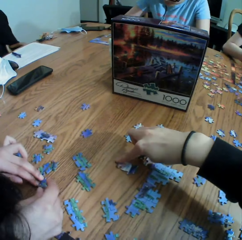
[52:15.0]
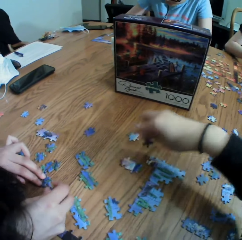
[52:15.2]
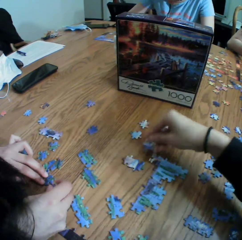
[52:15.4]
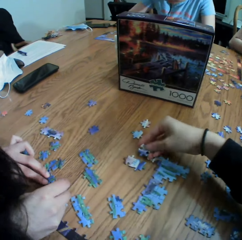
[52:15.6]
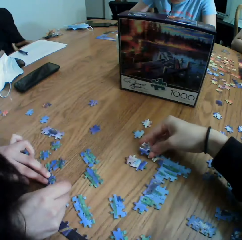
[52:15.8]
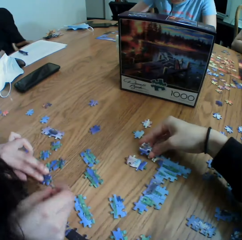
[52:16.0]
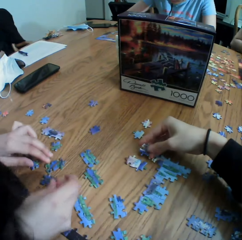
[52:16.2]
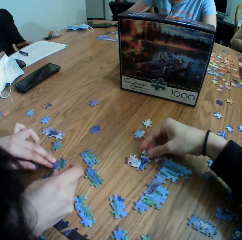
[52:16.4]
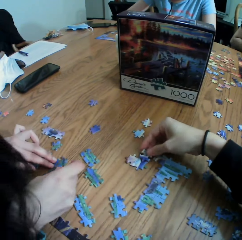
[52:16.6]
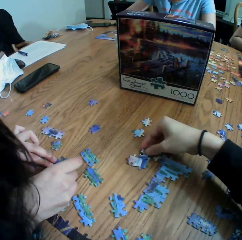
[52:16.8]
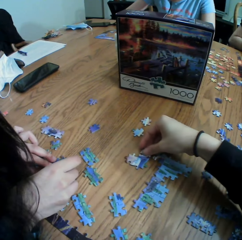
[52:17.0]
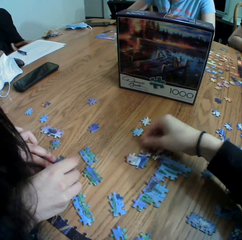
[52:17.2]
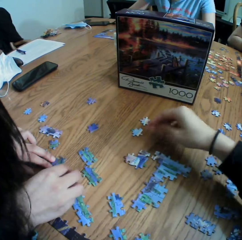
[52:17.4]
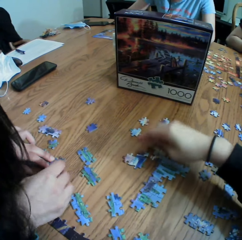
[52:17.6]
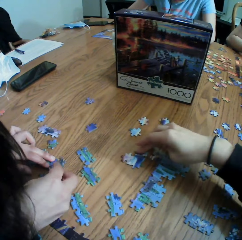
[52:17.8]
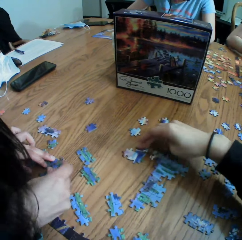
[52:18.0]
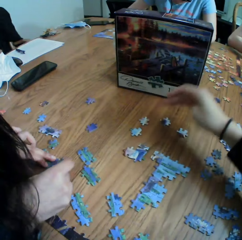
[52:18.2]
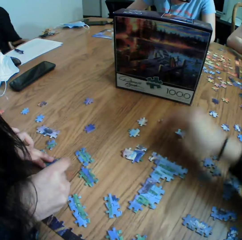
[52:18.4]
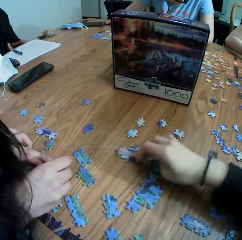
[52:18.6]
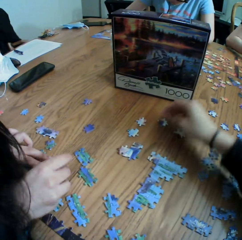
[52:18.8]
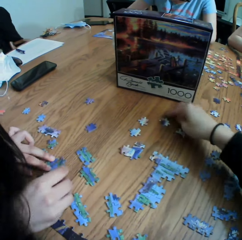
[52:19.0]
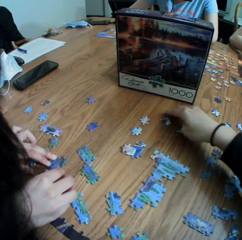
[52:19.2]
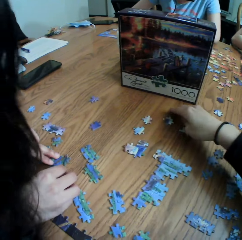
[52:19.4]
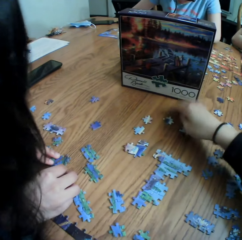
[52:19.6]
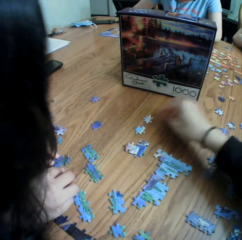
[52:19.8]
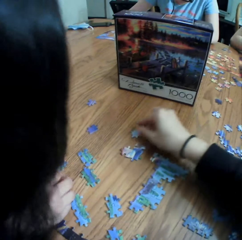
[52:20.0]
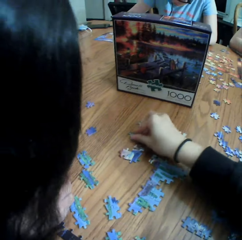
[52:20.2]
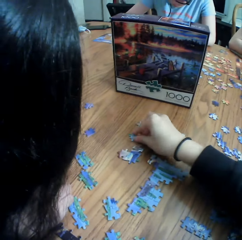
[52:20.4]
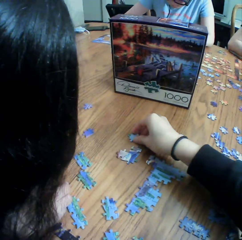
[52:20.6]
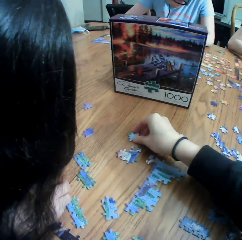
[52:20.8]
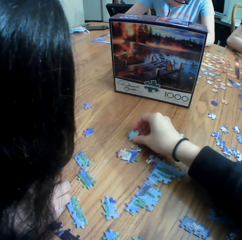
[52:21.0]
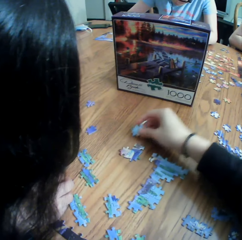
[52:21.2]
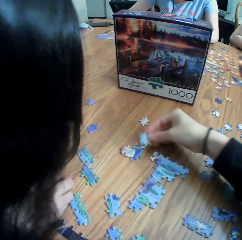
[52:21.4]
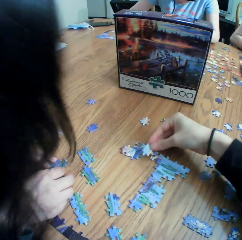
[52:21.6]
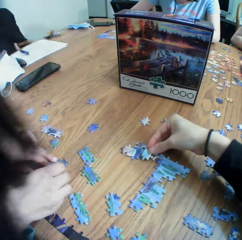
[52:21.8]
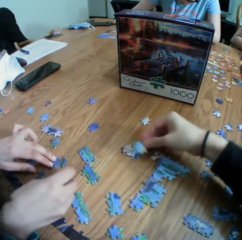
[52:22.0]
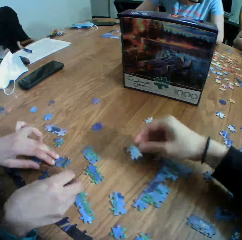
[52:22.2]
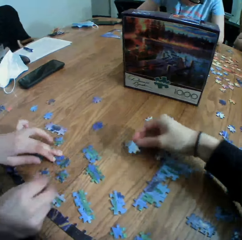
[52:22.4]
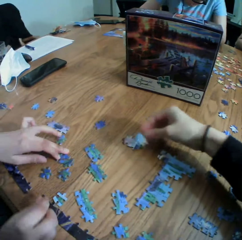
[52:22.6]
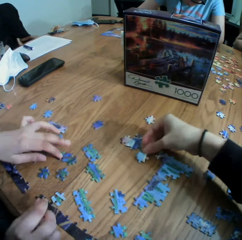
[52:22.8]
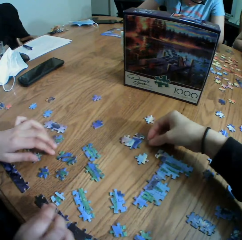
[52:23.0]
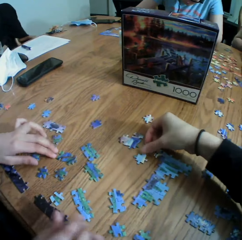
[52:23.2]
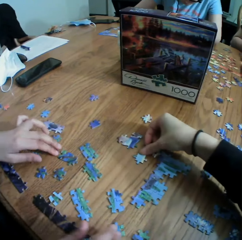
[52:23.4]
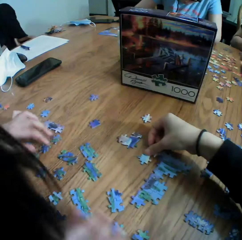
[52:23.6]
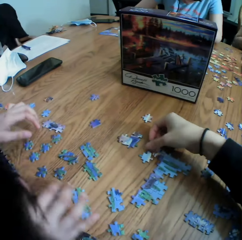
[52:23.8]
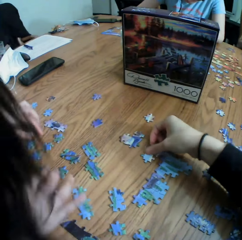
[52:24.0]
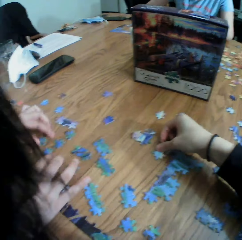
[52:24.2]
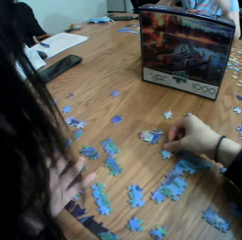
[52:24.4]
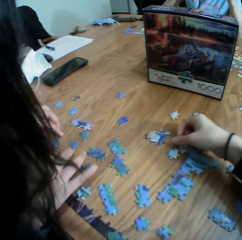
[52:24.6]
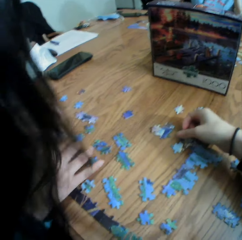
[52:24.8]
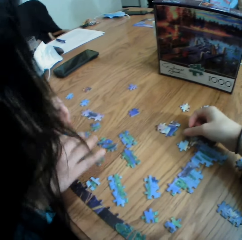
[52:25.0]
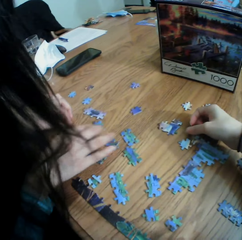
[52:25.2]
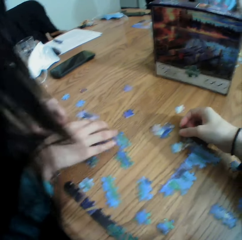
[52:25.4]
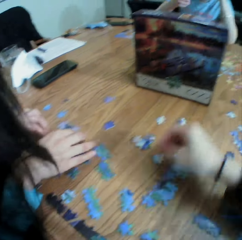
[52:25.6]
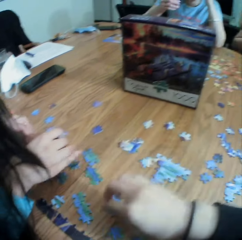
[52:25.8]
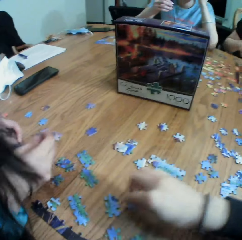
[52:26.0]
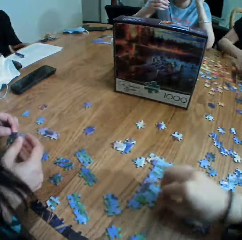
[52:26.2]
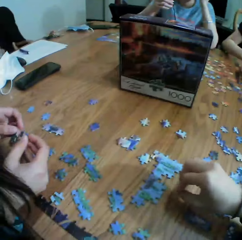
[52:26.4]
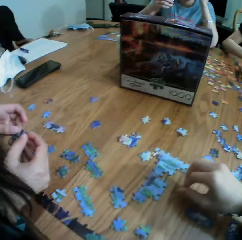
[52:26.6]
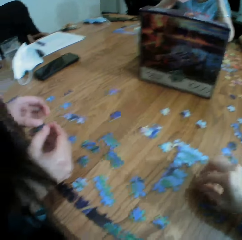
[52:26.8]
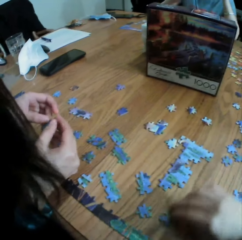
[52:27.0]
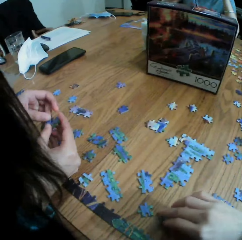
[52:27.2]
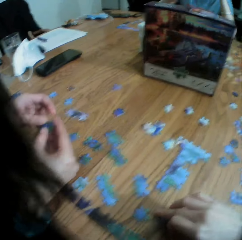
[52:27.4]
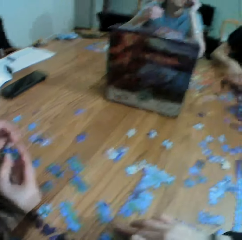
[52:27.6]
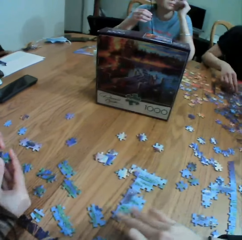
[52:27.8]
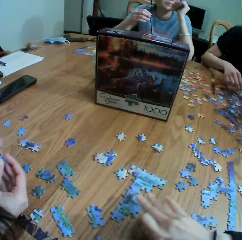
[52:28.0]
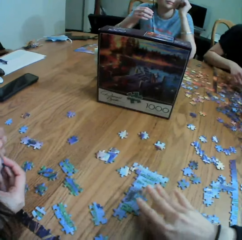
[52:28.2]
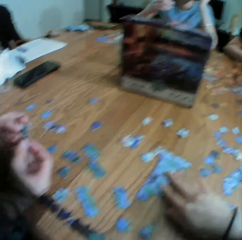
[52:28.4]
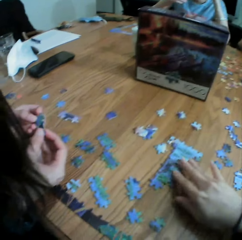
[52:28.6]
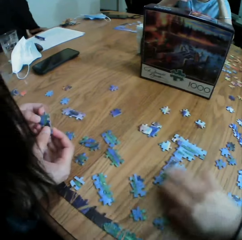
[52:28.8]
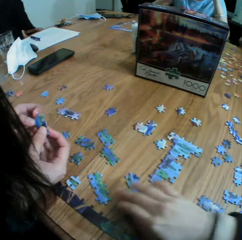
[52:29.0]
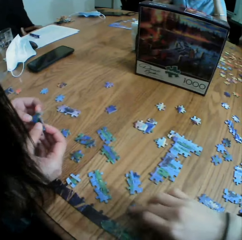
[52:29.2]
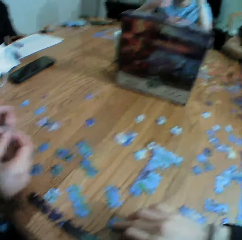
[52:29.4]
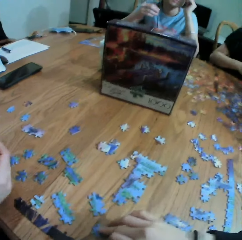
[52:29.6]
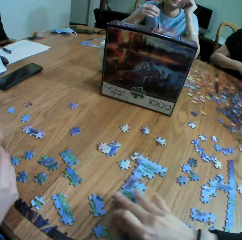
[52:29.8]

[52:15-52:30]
The camera wearer moves a paper puzzle. They pick up the paper puzzle. They drop the paper puzzle. A person arranges the paper puzzle.

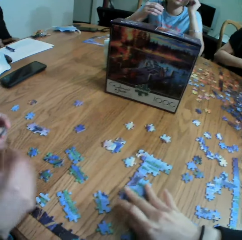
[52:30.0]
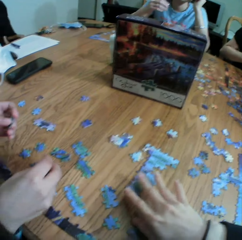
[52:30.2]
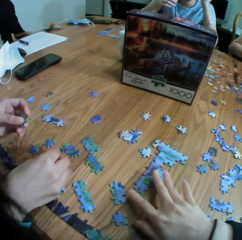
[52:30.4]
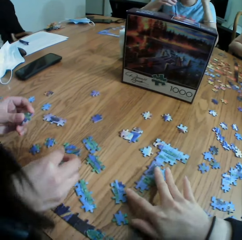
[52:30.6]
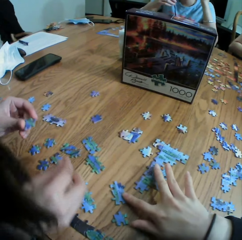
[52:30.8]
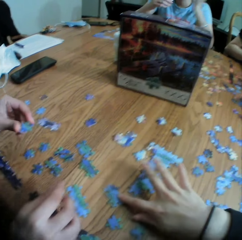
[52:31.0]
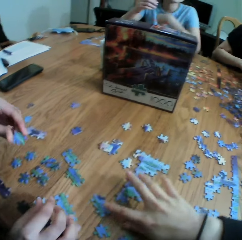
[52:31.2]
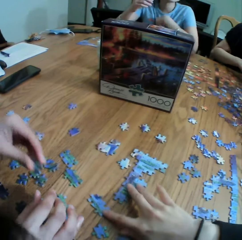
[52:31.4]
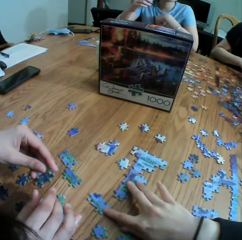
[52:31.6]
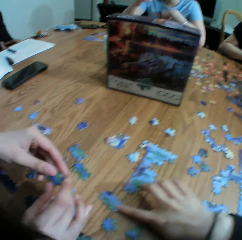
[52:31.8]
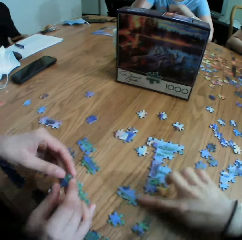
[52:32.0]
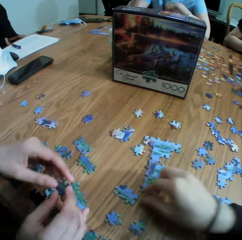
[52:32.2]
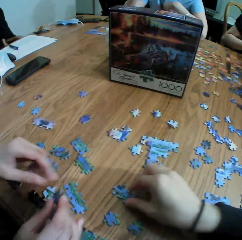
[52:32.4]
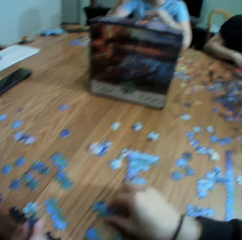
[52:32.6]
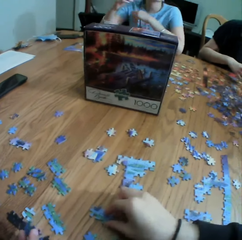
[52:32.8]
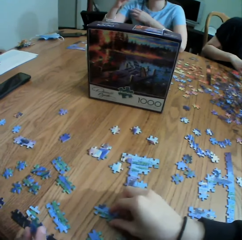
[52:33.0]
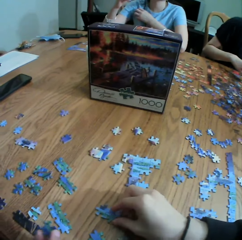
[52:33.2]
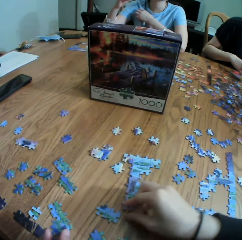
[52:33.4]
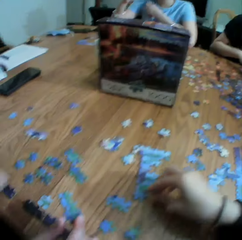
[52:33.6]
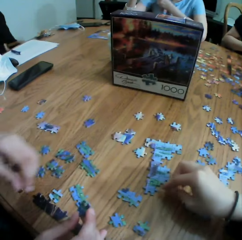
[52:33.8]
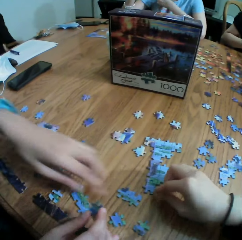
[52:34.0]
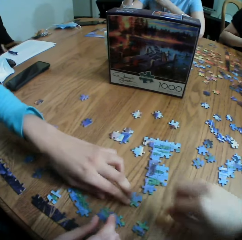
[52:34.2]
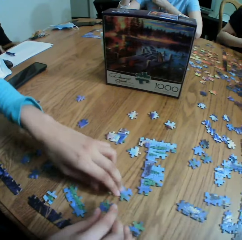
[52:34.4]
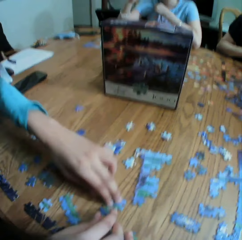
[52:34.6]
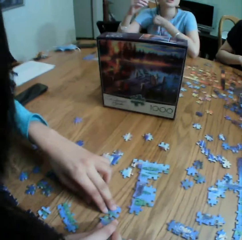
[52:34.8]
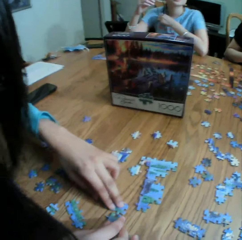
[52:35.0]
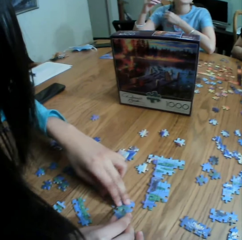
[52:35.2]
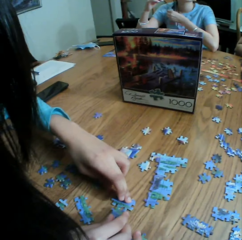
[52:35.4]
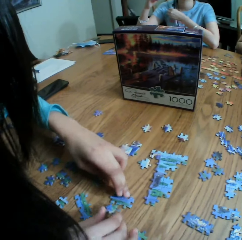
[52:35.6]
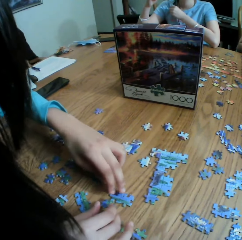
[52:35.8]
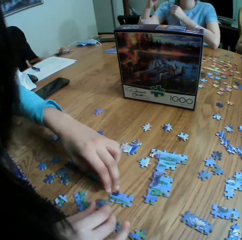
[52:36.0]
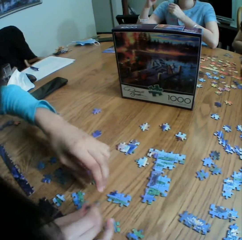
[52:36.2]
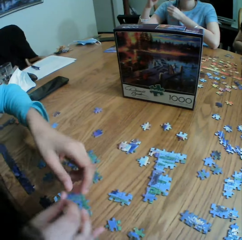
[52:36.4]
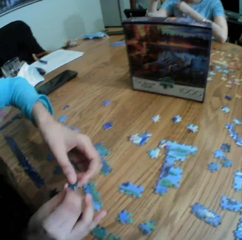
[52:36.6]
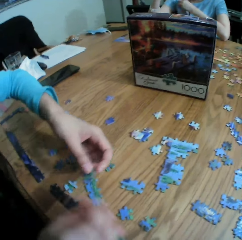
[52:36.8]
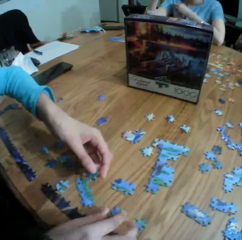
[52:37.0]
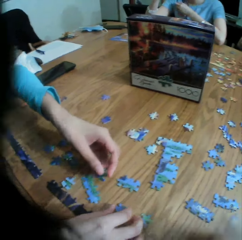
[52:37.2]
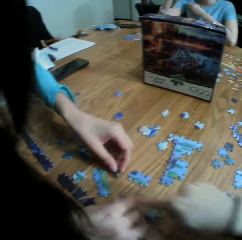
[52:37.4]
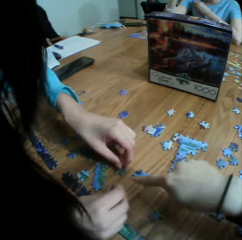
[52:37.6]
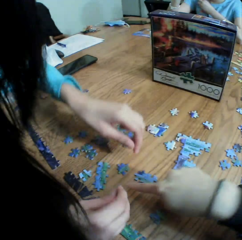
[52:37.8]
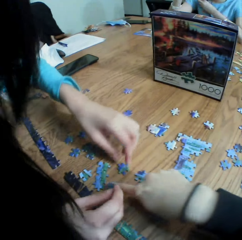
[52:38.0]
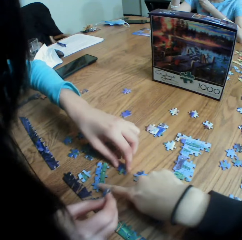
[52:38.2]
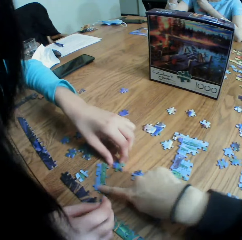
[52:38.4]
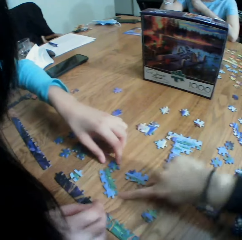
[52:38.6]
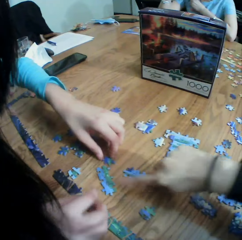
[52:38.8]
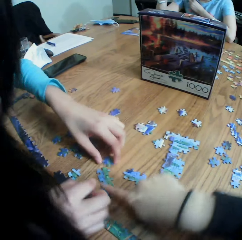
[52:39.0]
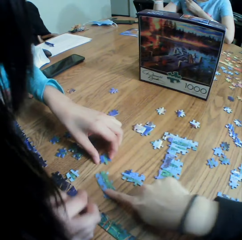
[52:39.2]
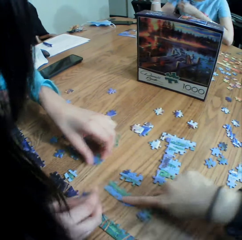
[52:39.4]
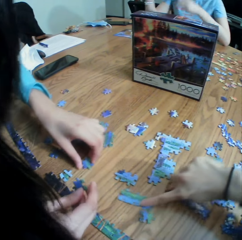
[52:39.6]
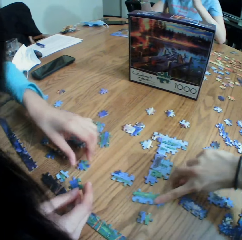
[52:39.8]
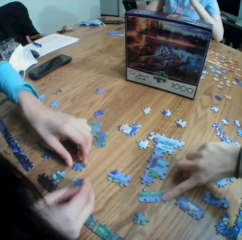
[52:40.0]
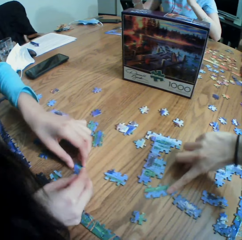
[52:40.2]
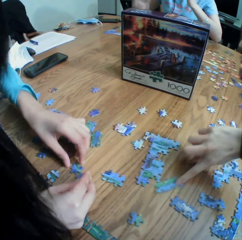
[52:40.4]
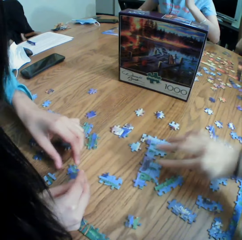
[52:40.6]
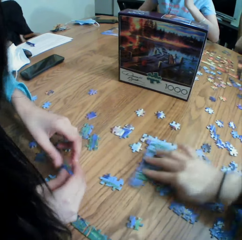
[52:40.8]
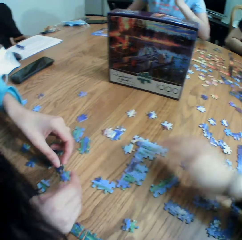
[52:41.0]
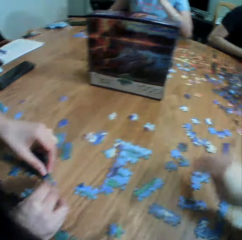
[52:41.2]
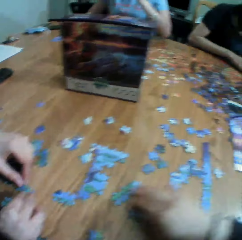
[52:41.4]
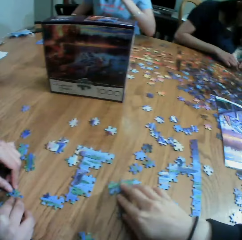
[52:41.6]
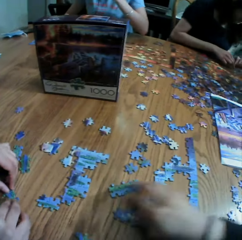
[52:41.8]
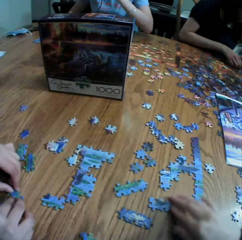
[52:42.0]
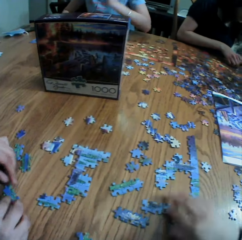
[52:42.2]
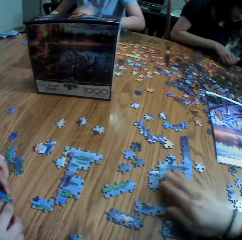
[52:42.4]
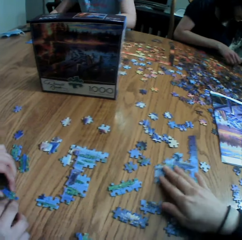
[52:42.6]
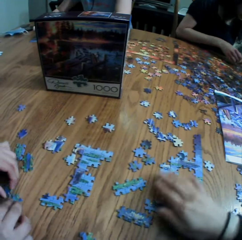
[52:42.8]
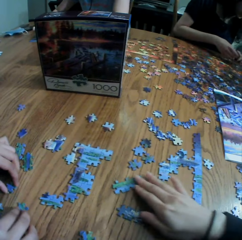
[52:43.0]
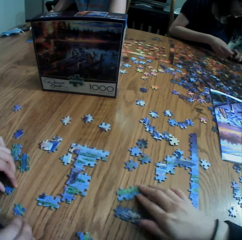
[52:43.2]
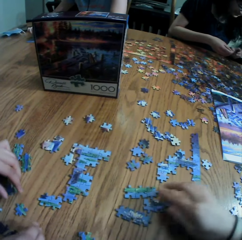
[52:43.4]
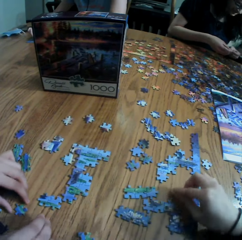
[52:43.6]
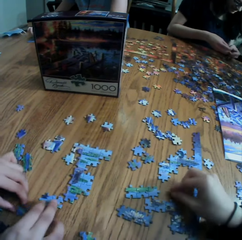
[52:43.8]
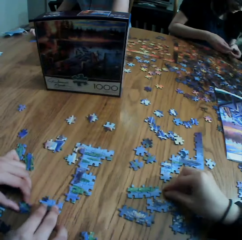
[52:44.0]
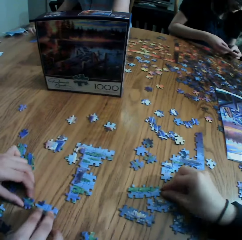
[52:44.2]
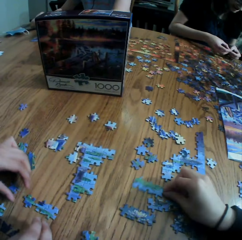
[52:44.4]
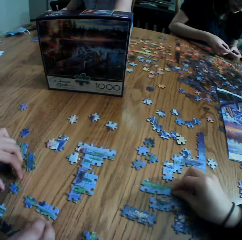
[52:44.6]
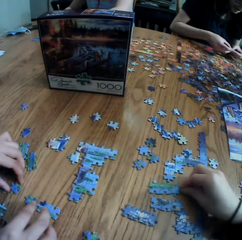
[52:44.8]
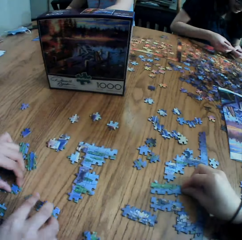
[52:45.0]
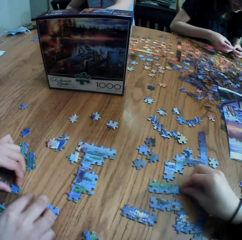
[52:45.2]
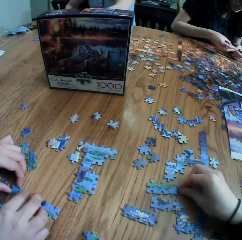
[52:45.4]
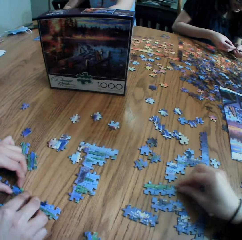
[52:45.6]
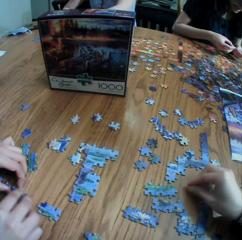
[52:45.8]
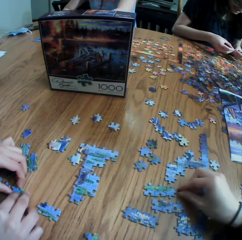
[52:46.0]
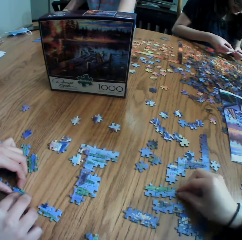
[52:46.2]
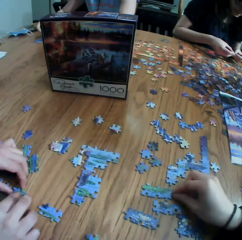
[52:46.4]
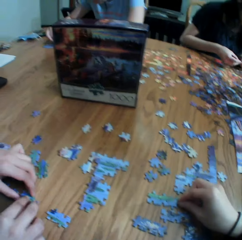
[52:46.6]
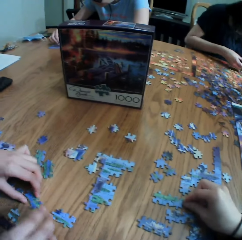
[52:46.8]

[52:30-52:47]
The camera wearer touches a paper puzzle. A person arranges the paper puzzle. The camera wearer arranges the puzzle.
